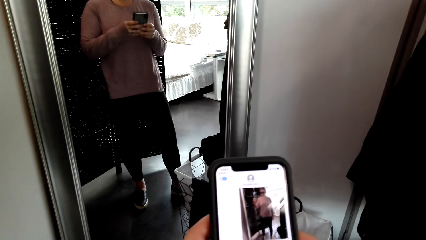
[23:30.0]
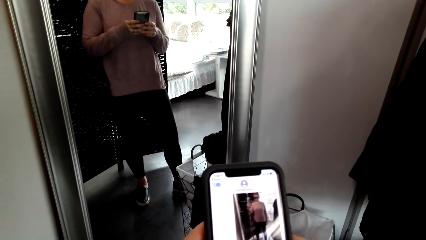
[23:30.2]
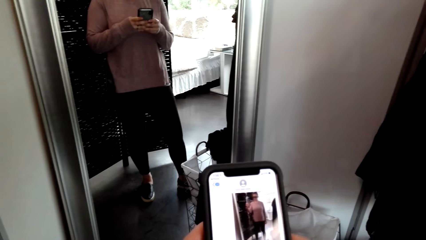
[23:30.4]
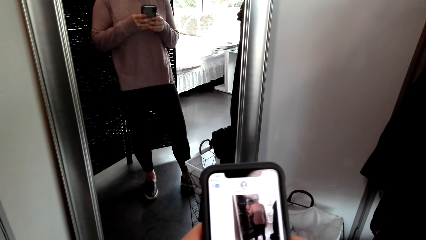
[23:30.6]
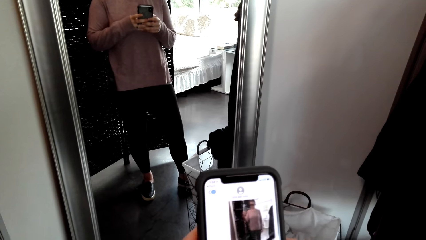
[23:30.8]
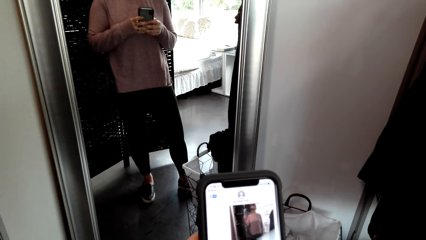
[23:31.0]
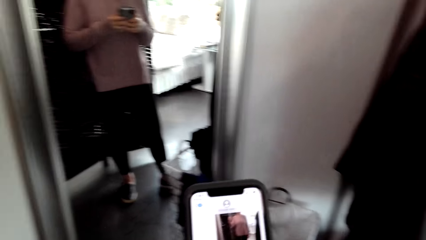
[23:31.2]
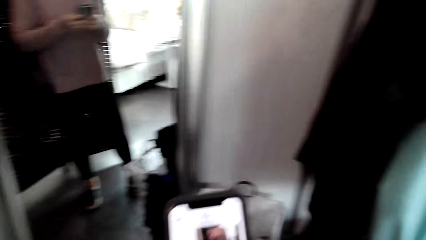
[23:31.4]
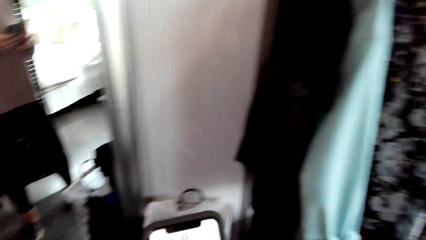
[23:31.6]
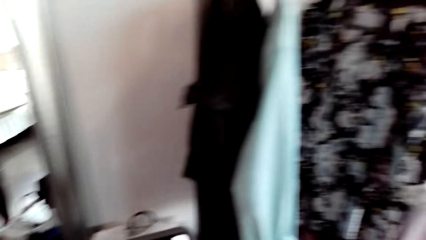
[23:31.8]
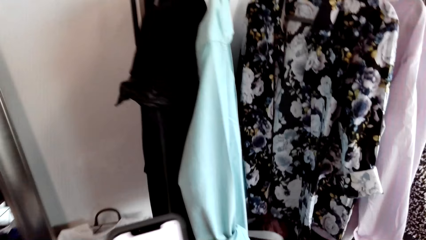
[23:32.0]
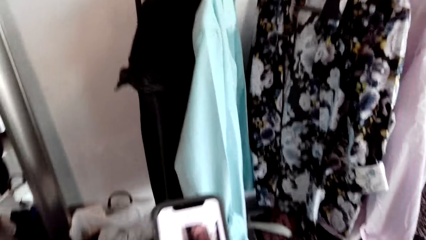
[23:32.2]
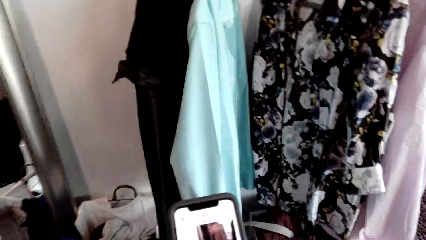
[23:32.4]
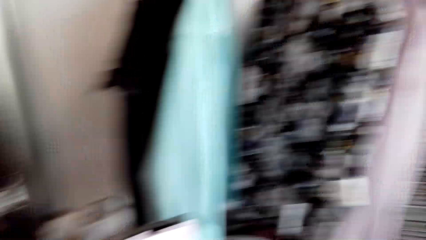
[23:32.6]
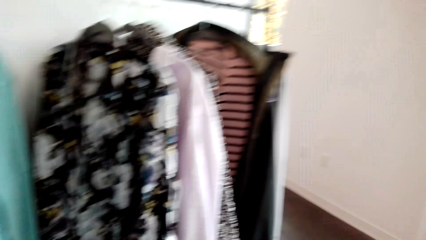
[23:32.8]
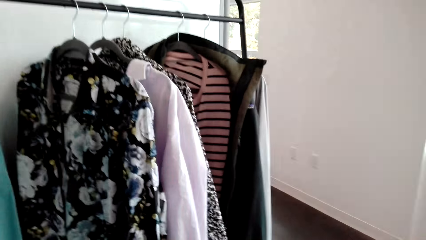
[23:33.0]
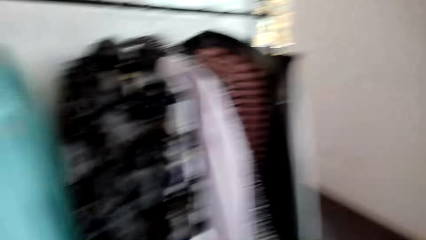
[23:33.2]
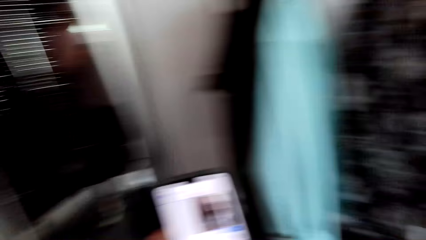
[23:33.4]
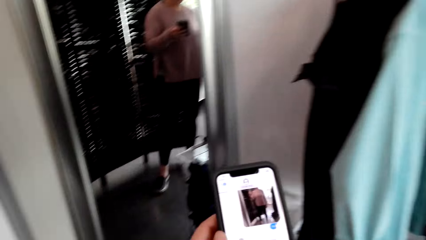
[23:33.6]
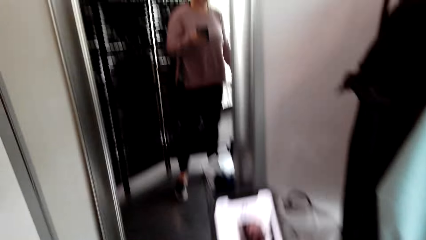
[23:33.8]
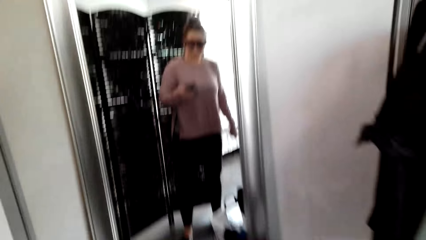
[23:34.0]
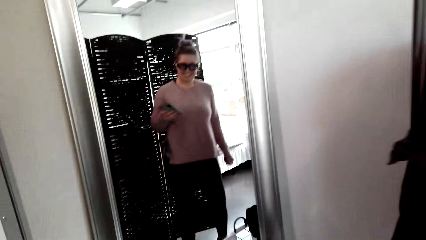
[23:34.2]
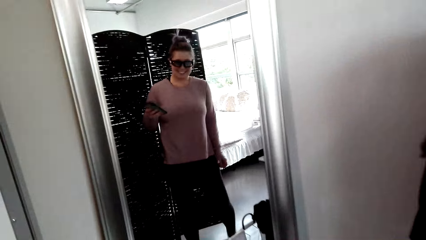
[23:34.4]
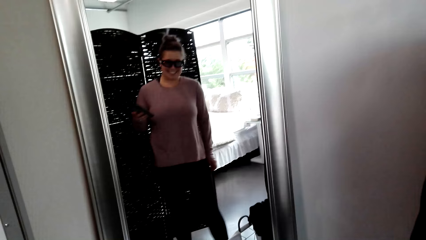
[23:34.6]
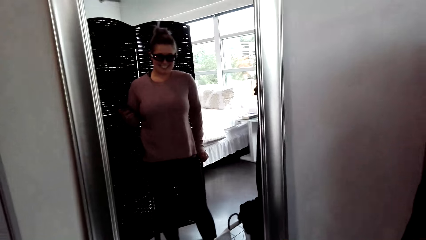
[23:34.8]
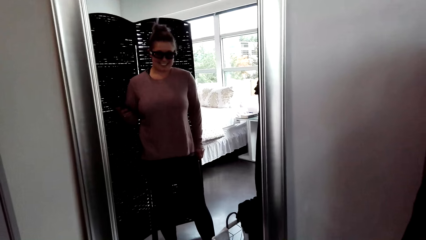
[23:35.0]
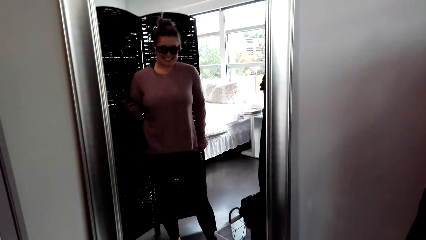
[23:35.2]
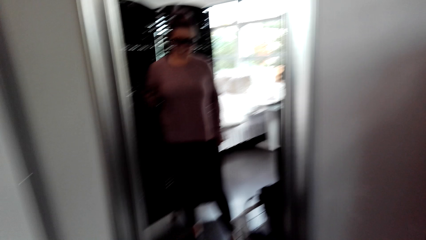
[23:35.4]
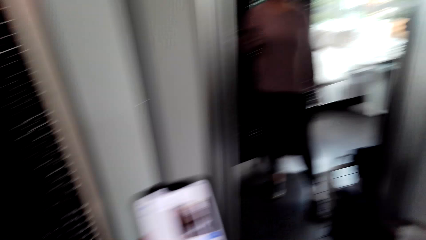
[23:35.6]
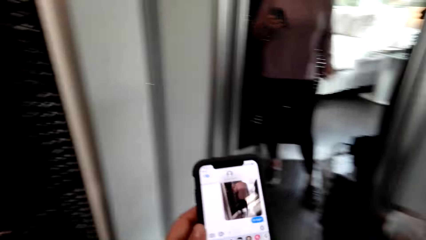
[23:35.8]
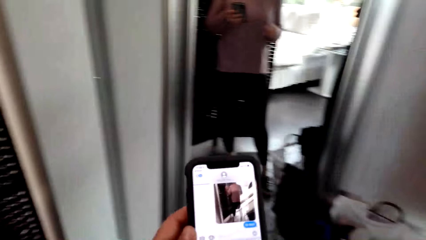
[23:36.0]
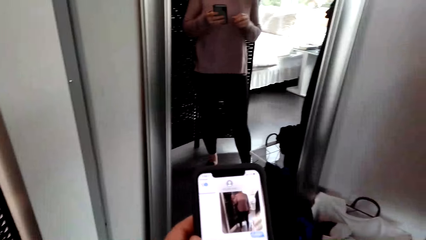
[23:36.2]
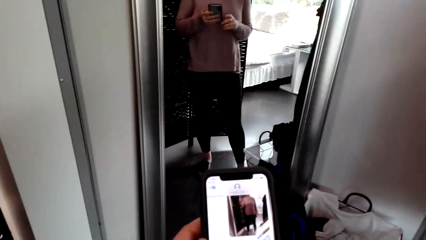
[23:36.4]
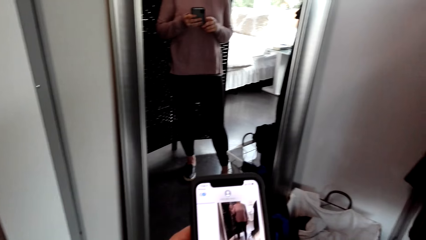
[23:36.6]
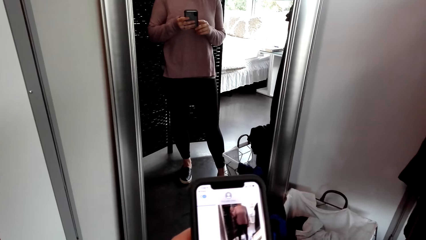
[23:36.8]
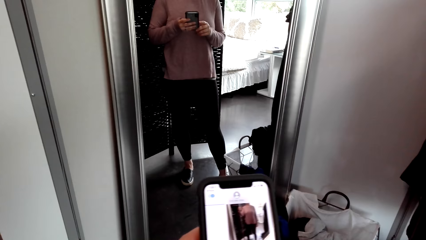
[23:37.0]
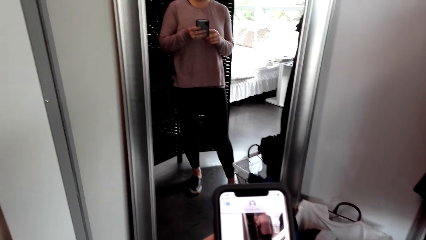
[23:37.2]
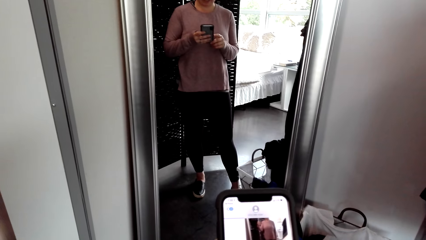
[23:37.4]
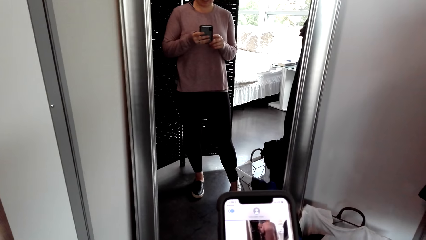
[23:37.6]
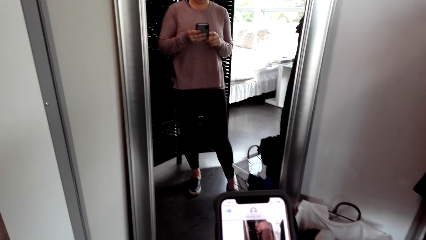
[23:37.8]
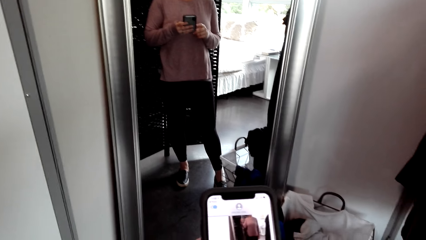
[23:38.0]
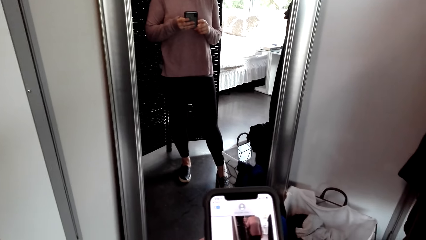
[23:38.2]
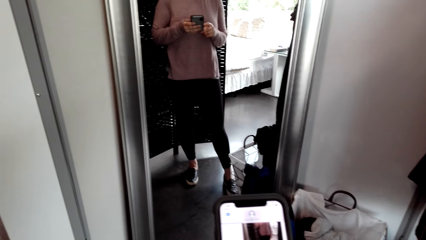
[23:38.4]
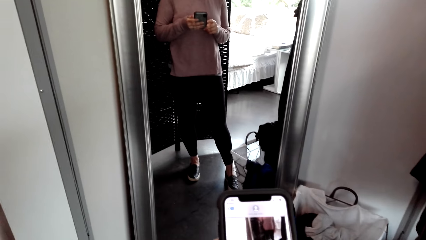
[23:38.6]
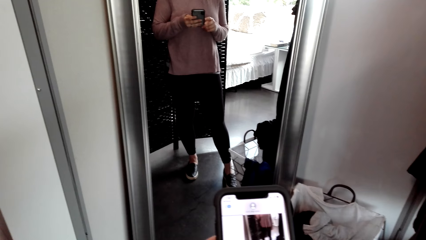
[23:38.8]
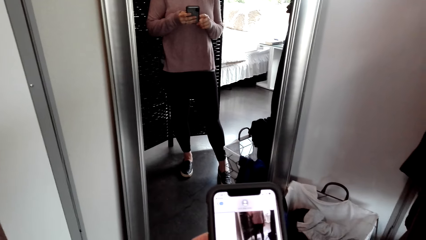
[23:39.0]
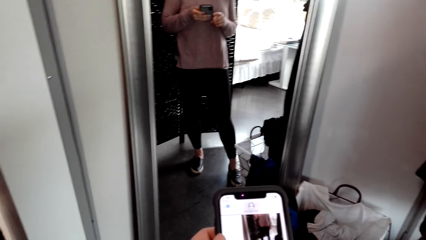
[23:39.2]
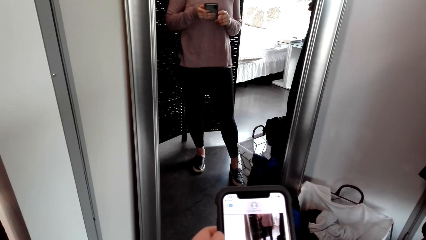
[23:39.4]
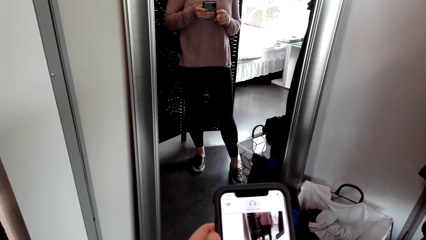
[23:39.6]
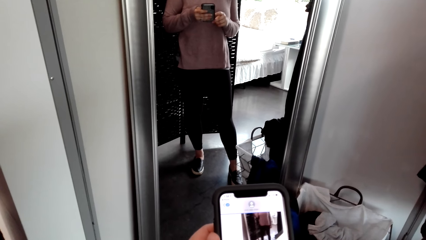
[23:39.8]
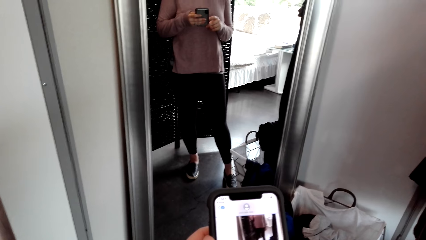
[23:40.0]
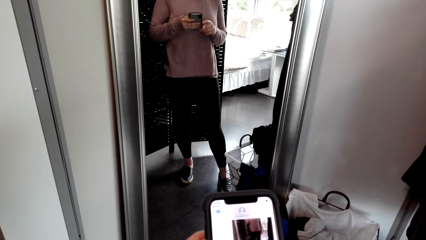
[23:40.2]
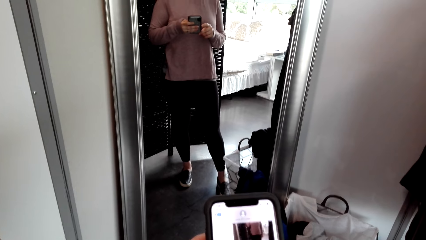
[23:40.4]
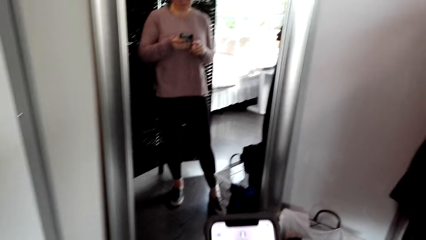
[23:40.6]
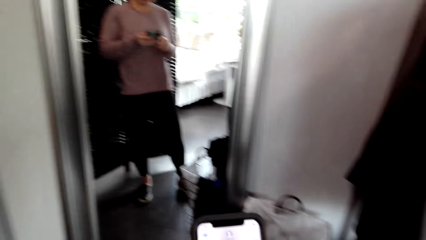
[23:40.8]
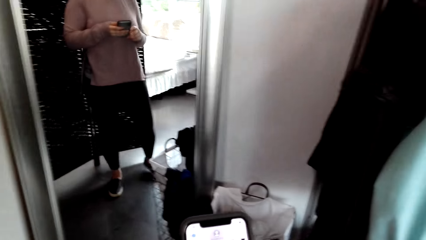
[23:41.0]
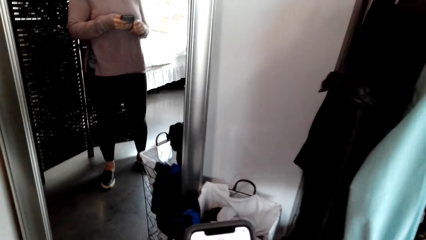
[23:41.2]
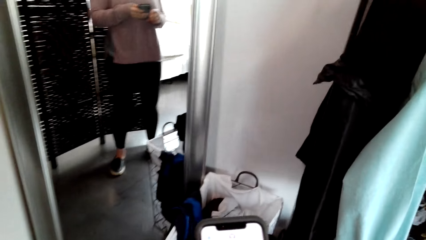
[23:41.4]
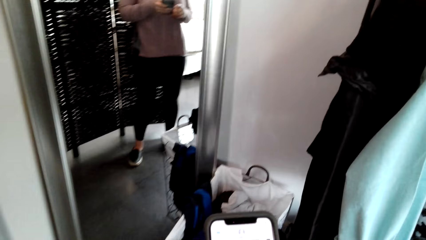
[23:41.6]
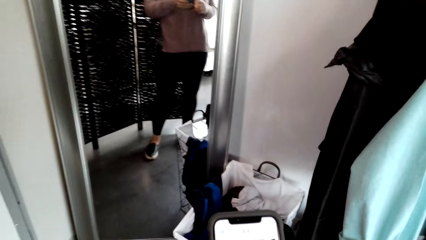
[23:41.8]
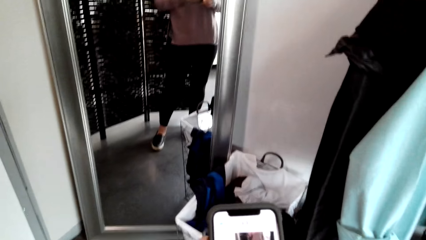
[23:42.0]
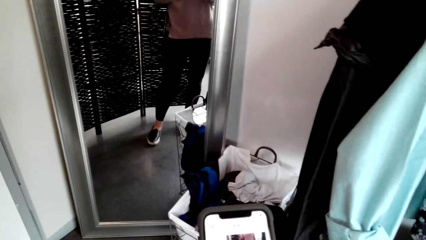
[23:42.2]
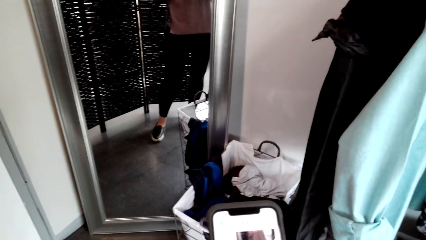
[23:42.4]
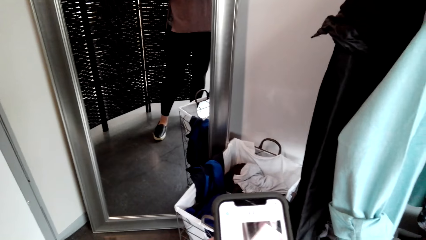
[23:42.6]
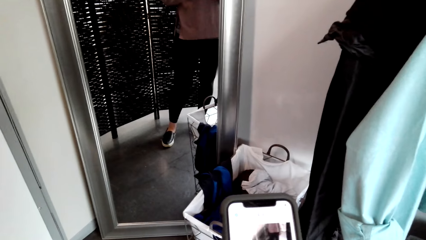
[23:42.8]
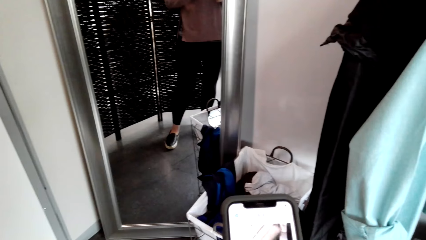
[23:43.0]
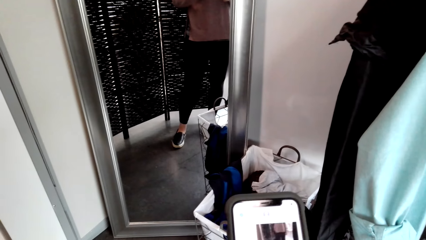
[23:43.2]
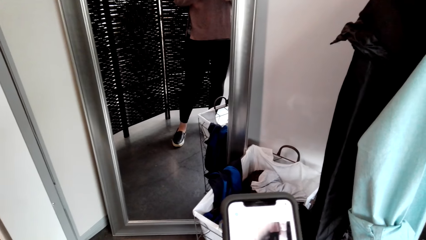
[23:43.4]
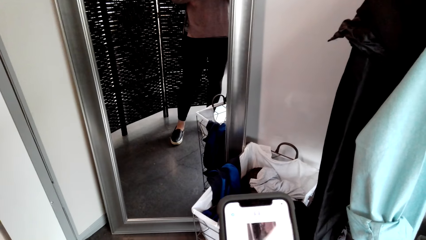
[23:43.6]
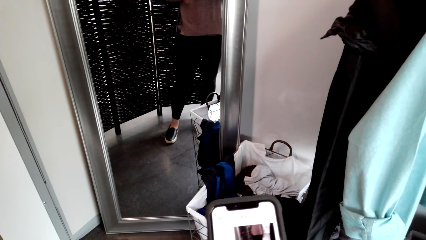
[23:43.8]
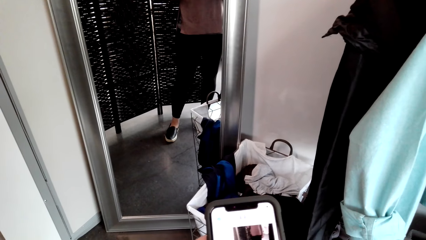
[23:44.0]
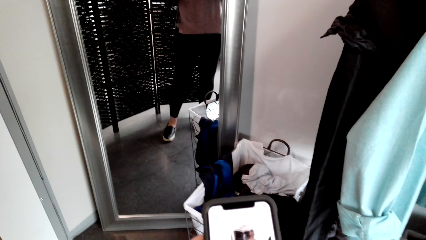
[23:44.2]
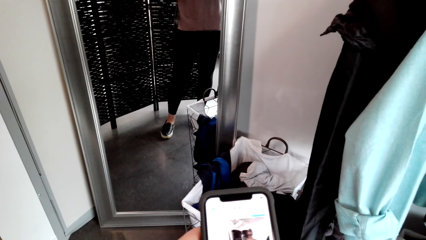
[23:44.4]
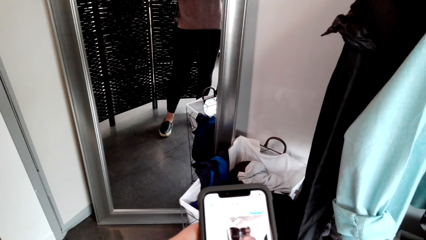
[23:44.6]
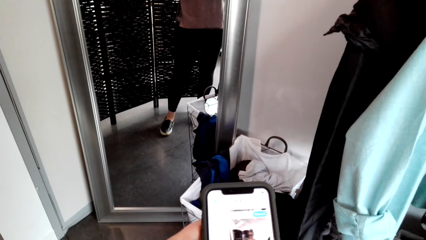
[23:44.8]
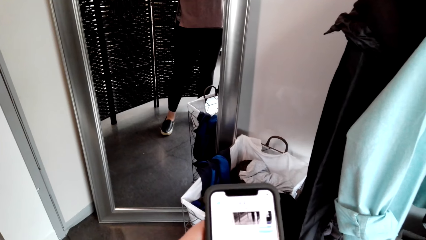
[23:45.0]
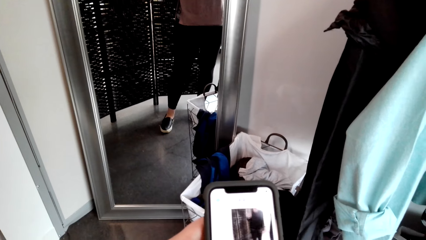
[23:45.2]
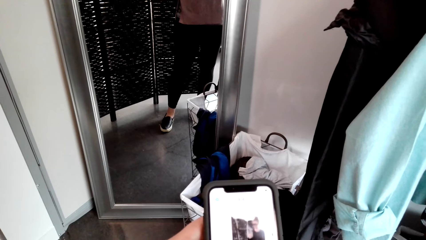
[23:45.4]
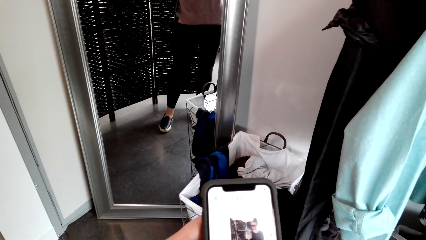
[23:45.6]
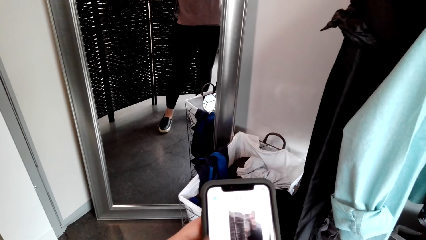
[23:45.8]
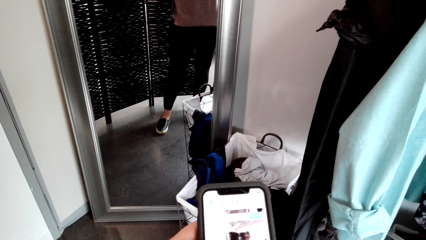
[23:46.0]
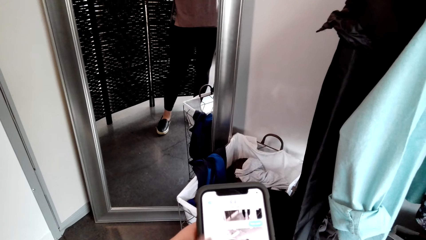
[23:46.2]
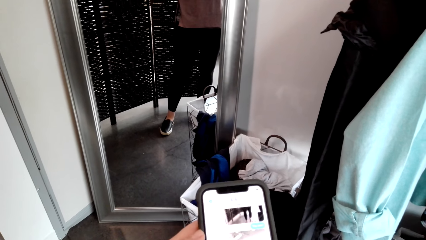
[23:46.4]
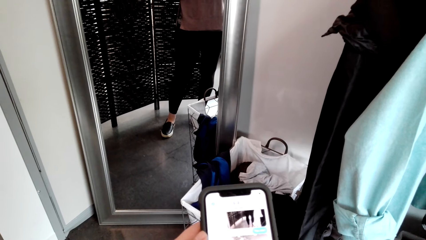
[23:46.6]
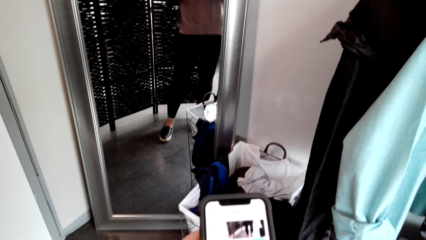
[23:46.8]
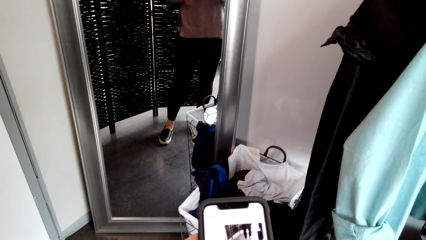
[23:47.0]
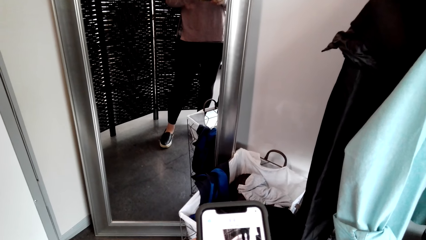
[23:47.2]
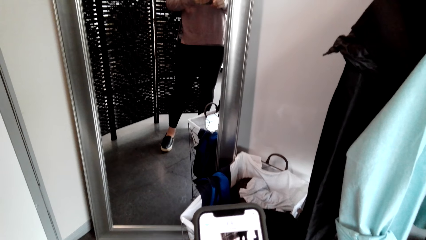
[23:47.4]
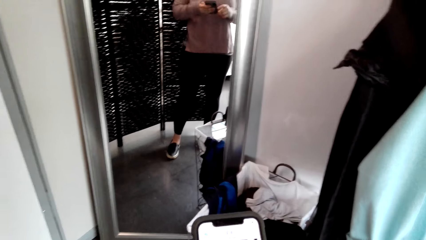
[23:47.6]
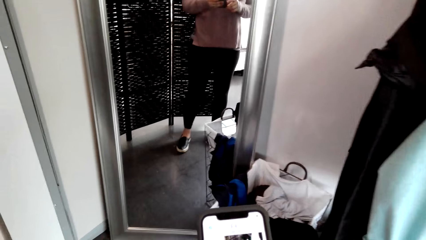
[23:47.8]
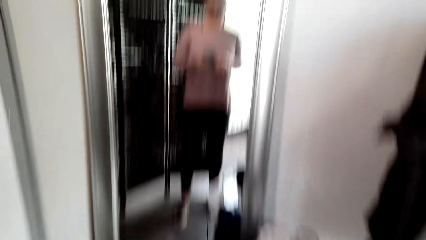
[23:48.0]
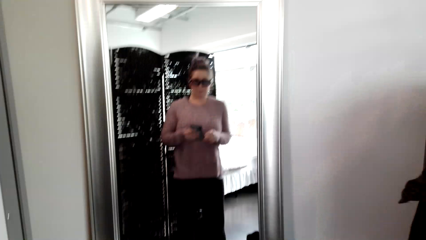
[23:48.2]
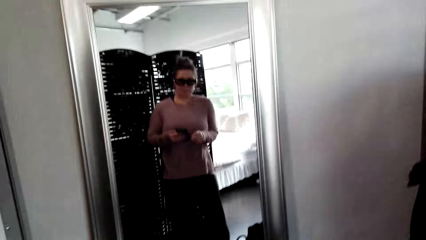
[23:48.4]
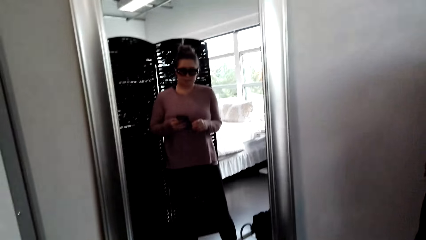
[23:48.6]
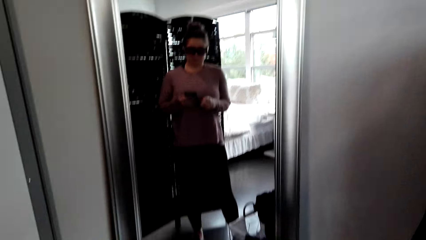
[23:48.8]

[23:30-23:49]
The camera wearer looks at herself in the mirror. She holds the phone in the hand. She scrolls the phone.
